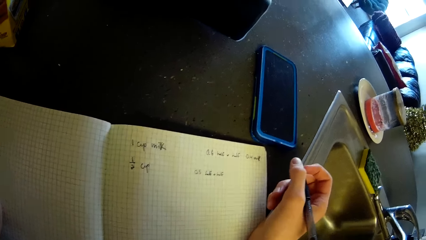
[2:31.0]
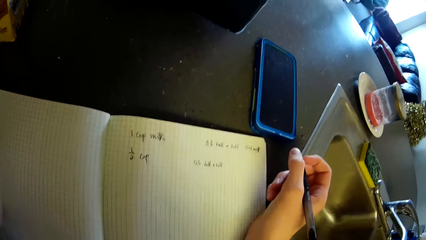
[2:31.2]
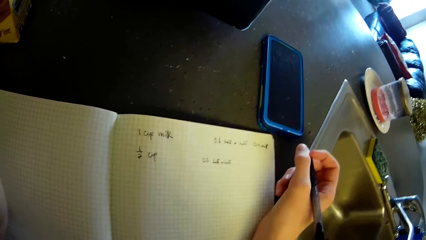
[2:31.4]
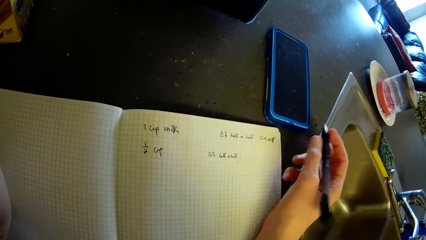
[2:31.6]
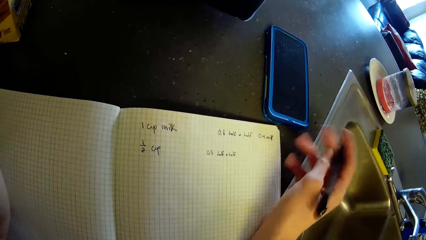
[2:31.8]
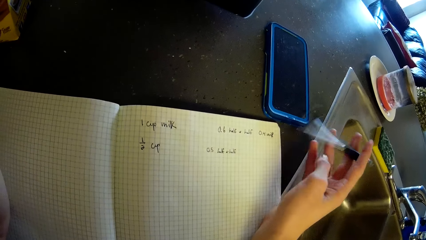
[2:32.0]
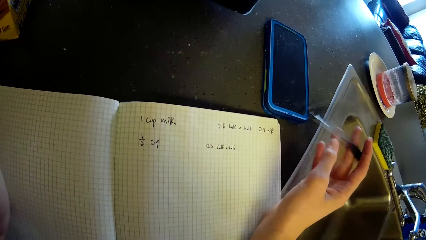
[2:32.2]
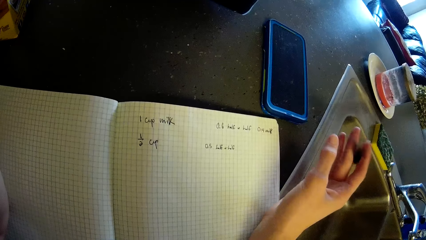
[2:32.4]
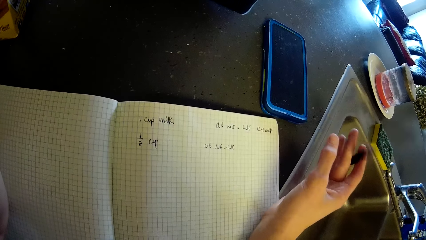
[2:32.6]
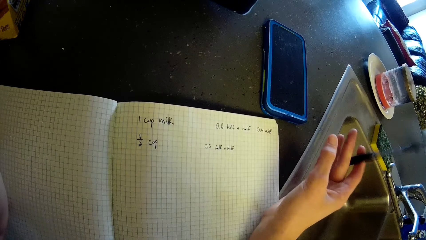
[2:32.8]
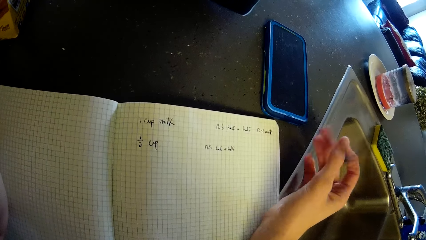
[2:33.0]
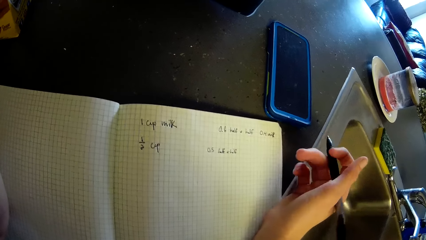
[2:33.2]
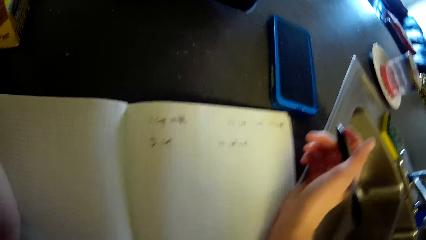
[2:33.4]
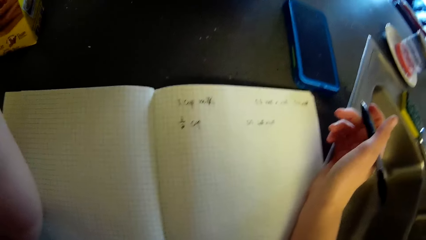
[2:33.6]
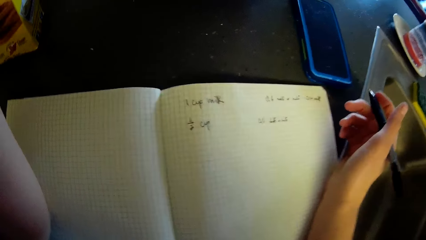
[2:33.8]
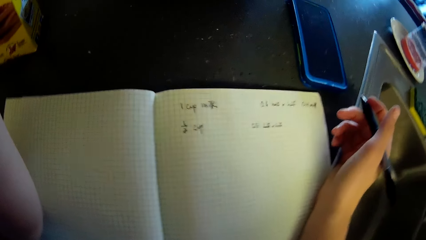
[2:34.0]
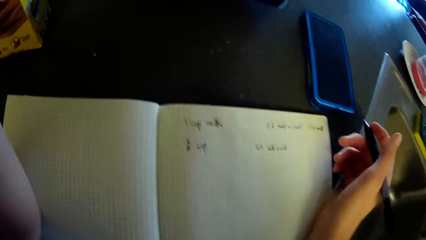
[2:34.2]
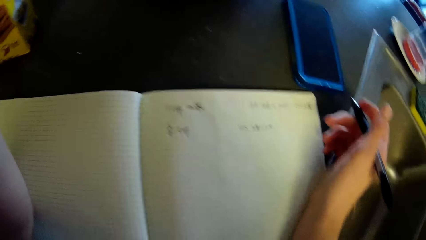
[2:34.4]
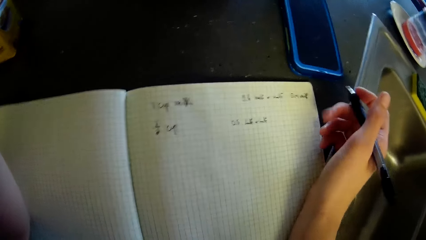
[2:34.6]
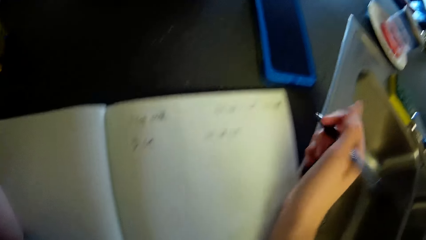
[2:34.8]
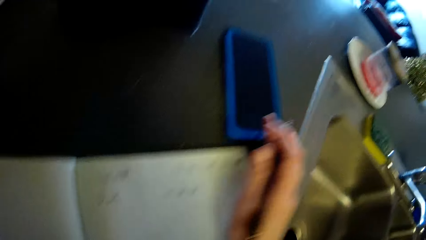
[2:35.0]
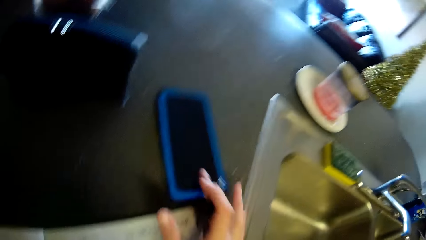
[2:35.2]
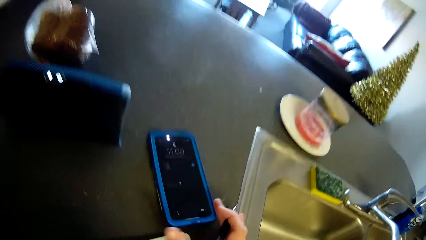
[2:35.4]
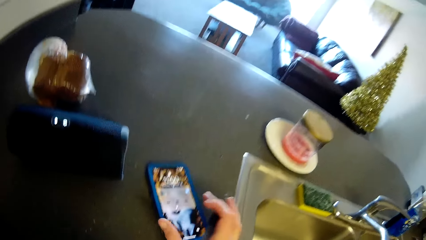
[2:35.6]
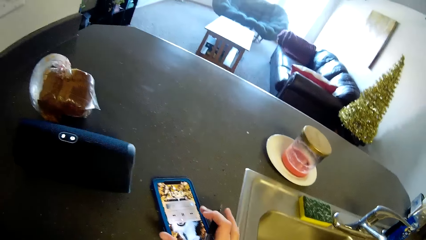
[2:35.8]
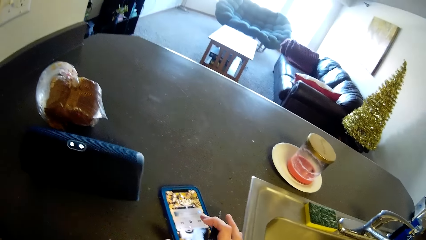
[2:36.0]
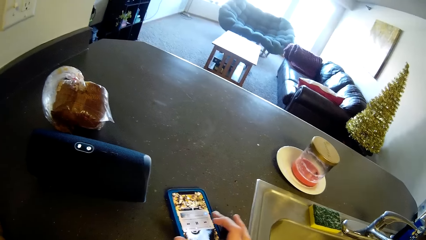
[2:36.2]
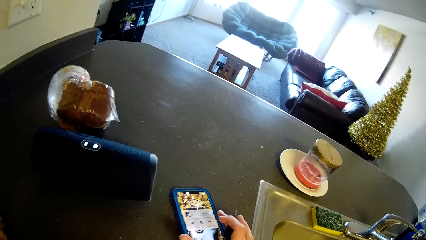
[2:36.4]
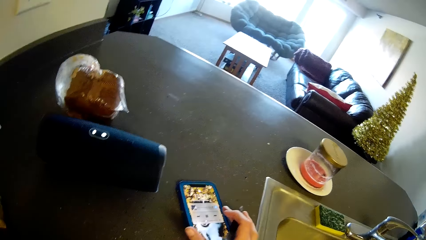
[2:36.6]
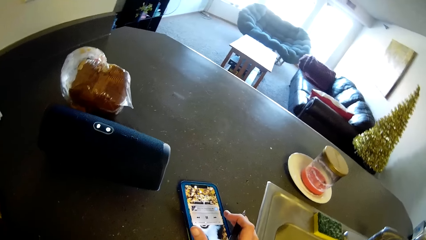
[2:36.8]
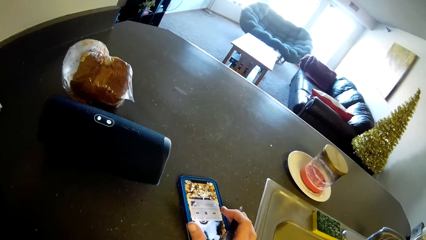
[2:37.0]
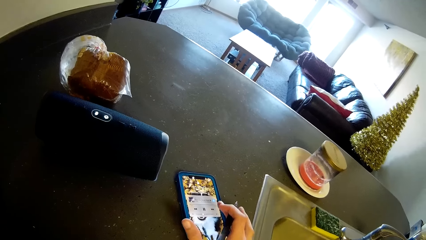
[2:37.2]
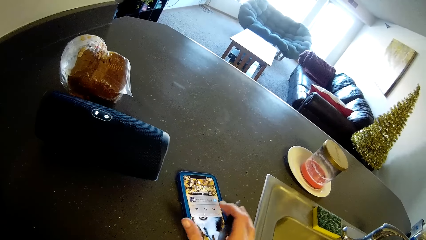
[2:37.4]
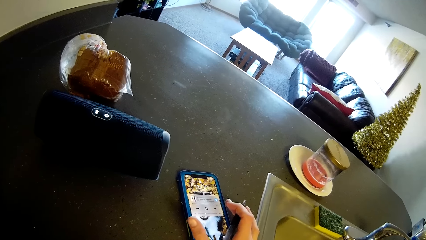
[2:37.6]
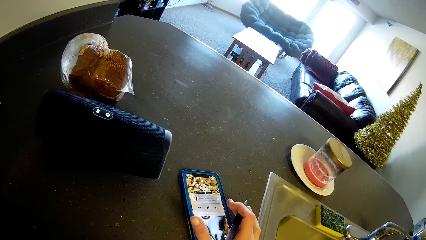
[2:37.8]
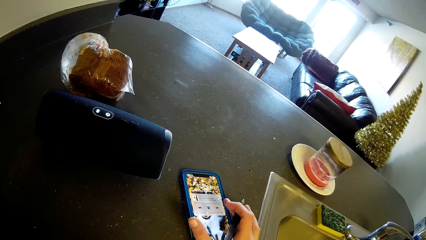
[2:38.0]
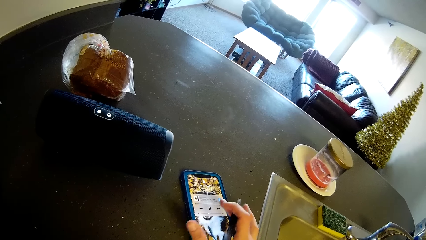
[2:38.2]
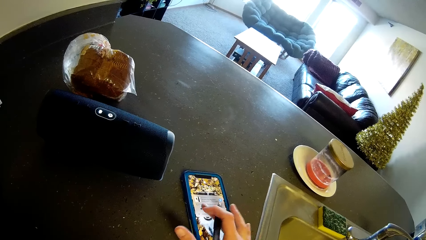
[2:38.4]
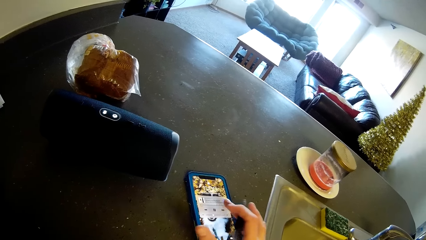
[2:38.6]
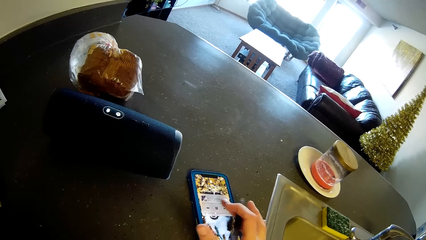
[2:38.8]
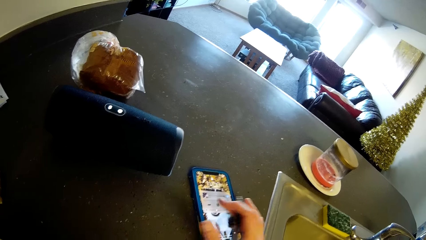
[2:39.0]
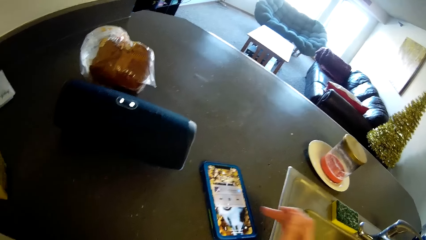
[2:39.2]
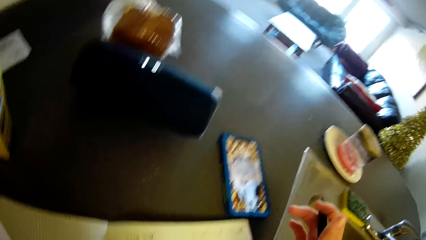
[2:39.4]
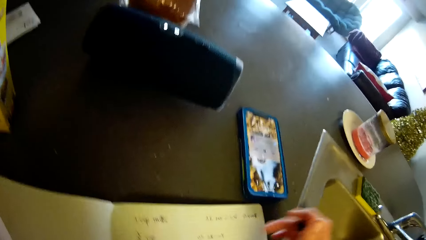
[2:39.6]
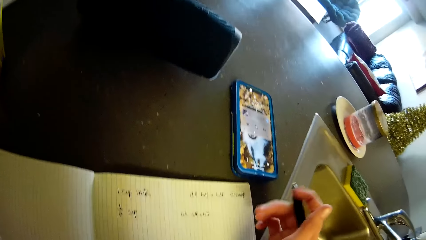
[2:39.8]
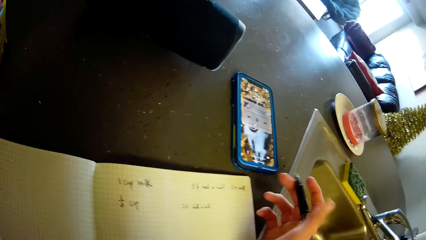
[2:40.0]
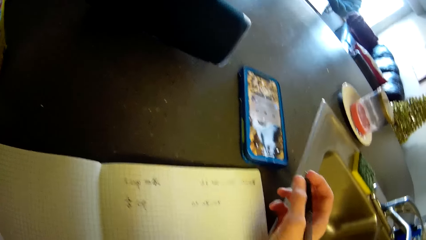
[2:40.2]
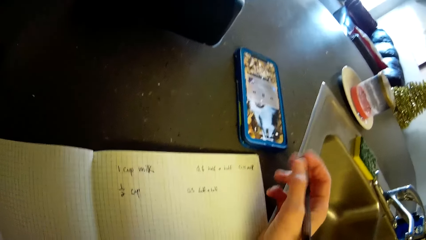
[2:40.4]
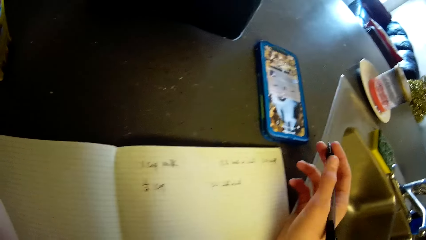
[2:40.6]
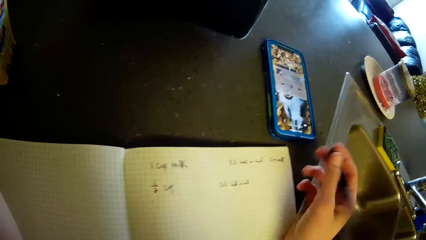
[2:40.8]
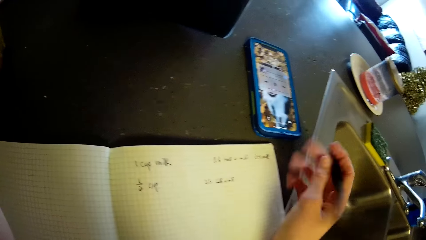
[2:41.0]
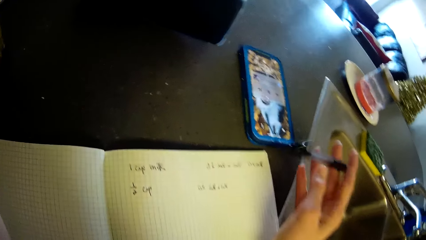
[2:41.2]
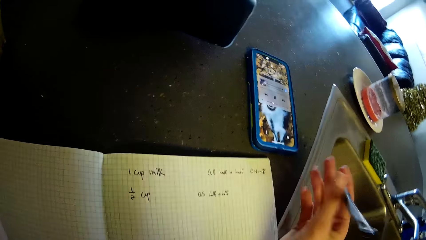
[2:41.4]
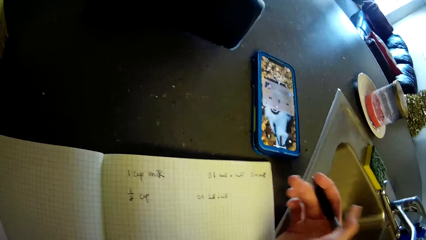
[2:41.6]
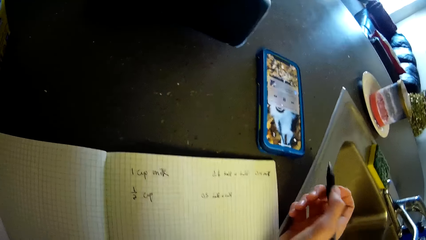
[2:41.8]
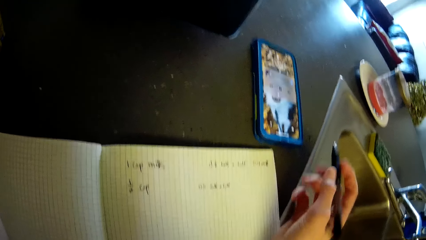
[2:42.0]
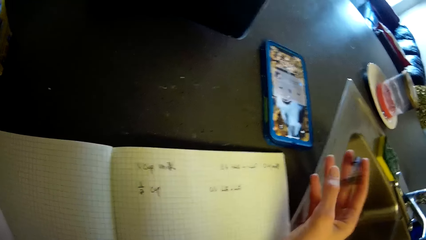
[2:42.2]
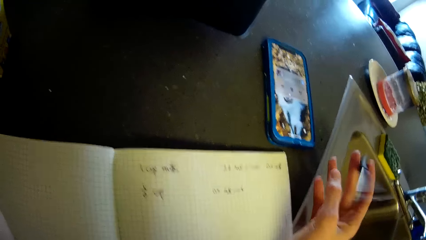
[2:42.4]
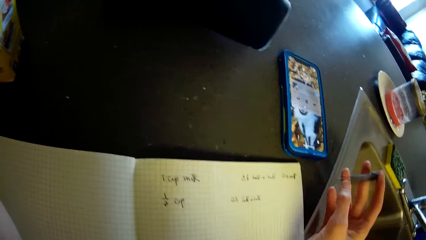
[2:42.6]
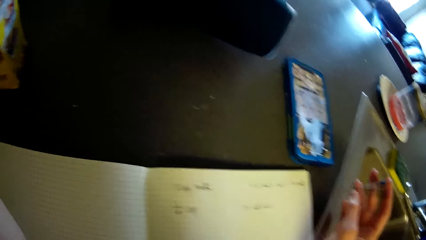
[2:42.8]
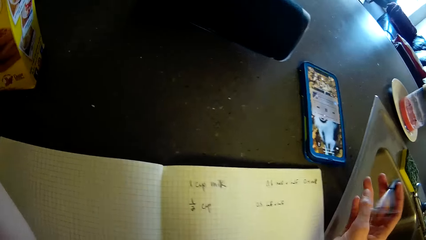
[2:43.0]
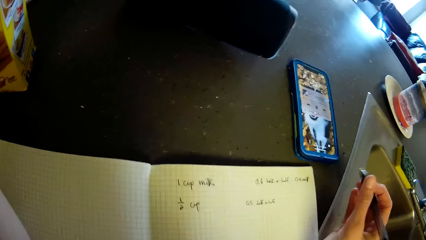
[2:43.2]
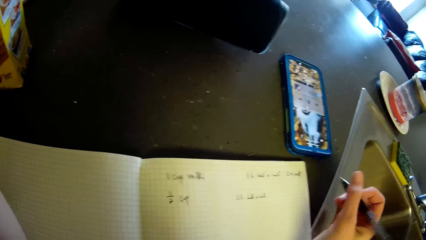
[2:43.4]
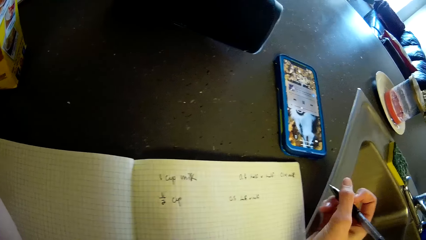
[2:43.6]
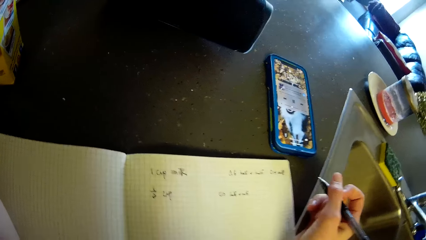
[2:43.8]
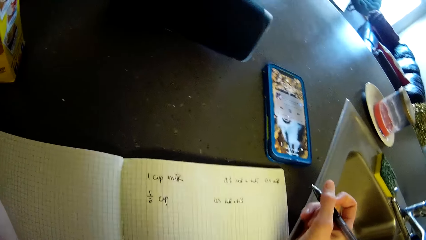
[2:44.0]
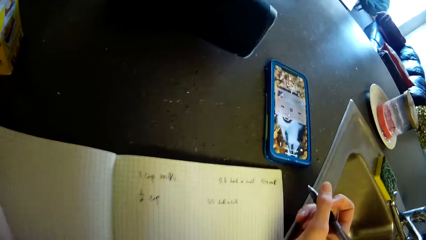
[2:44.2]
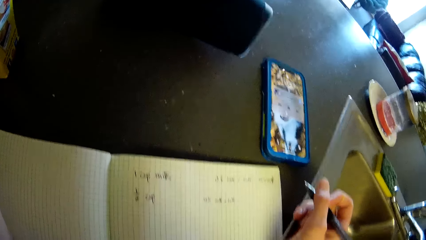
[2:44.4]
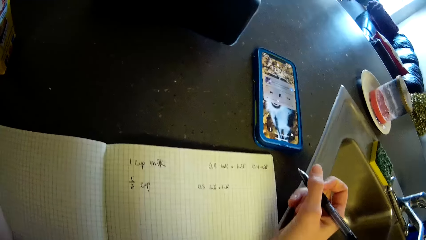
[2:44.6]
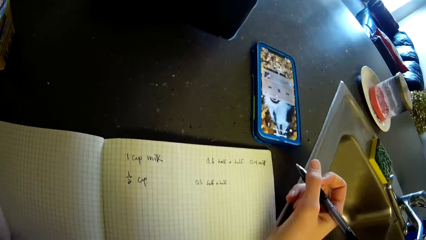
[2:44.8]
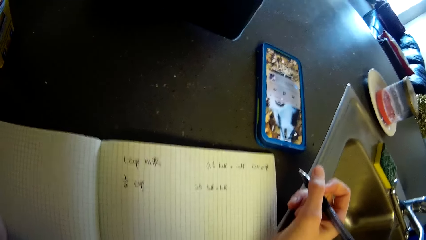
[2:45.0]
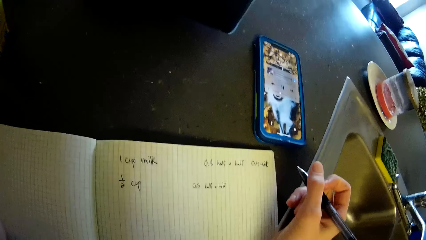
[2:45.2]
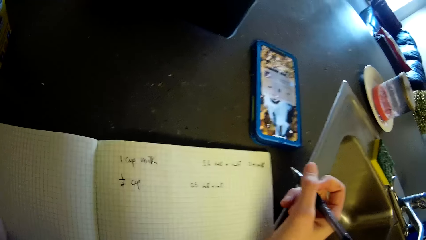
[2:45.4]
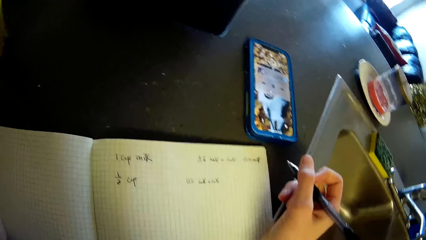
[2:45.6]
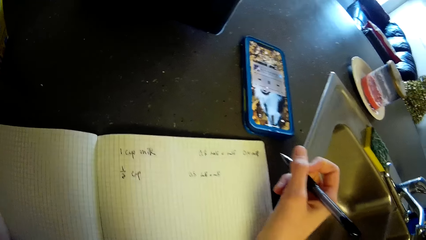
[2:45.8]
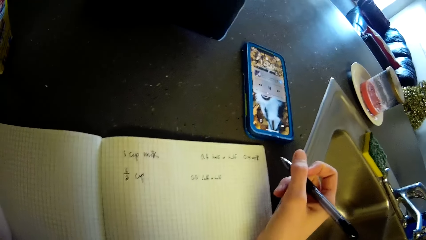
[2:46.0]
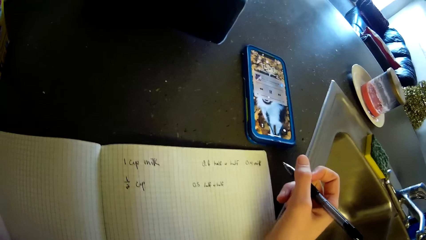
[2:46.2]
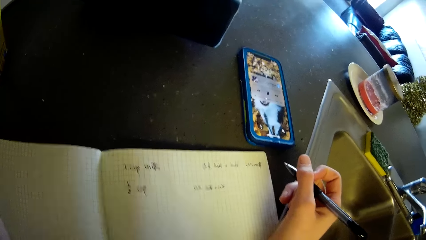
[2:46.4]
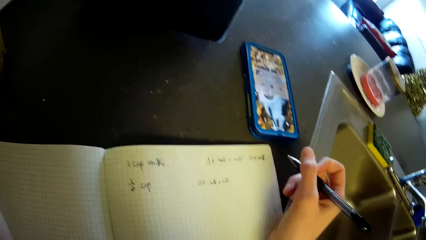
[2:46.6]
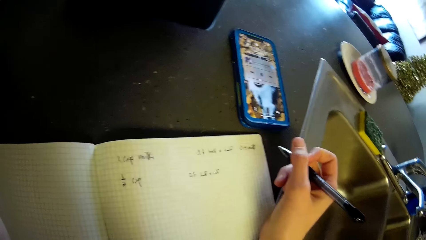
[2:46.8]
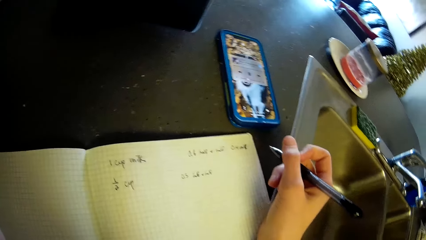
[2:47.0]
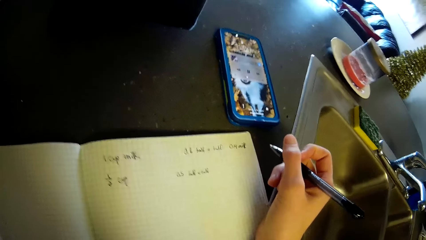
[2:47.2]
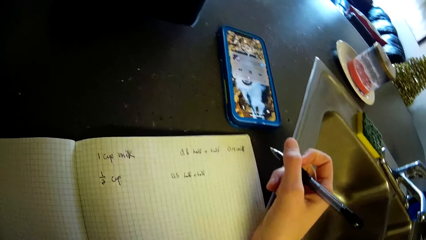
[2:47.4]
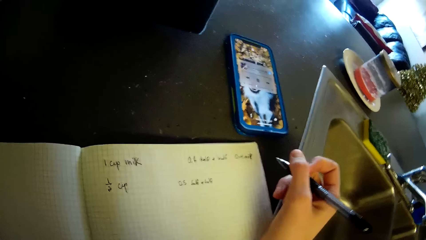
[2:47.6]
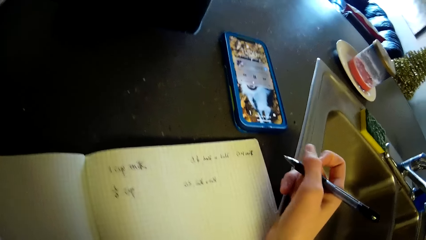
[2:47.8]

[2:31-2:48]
The camera wearer flips the biro in her right hand. She clicks on the screen of the phone on the table. She operates her phone. She stands on the floor. She flips the biro in her right hand.
